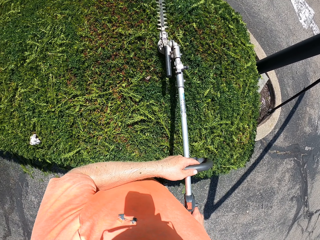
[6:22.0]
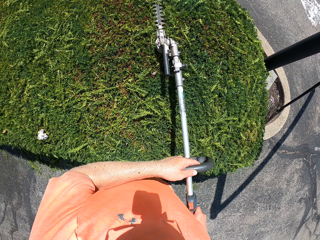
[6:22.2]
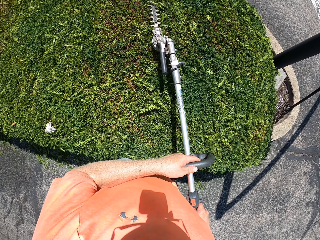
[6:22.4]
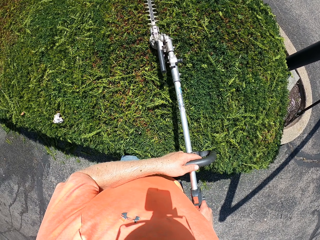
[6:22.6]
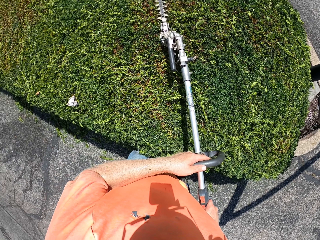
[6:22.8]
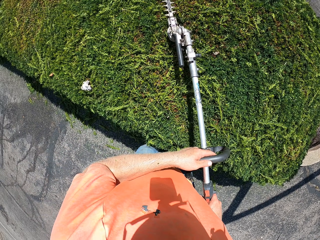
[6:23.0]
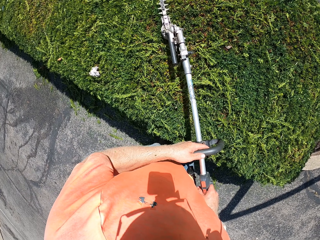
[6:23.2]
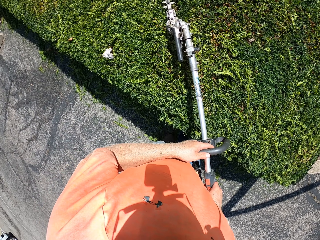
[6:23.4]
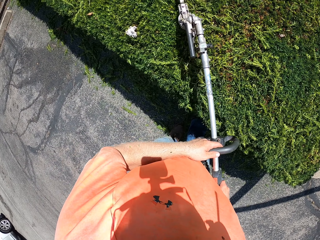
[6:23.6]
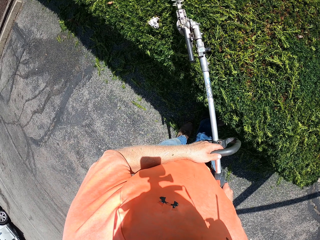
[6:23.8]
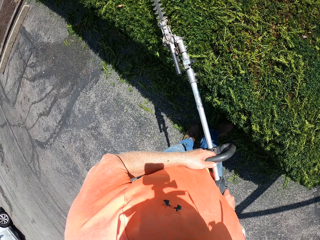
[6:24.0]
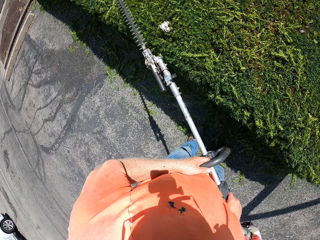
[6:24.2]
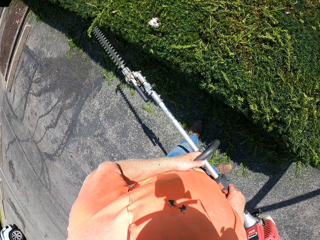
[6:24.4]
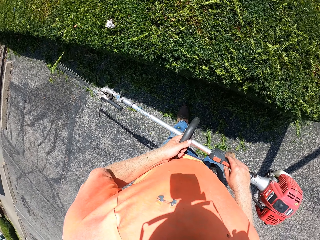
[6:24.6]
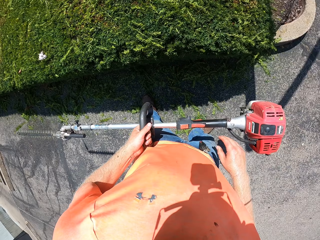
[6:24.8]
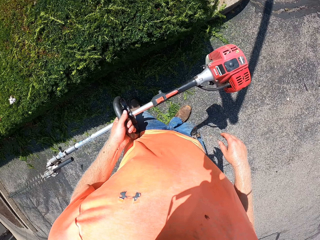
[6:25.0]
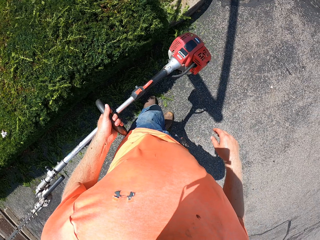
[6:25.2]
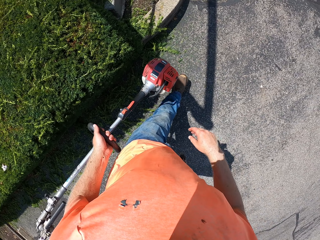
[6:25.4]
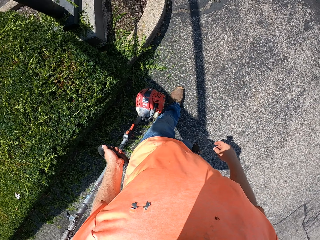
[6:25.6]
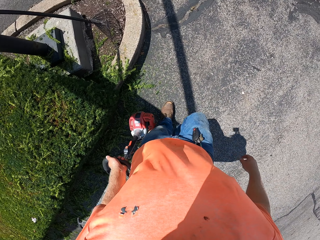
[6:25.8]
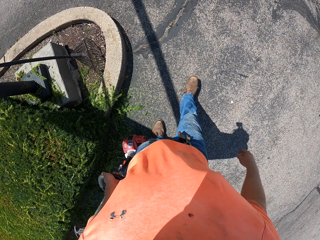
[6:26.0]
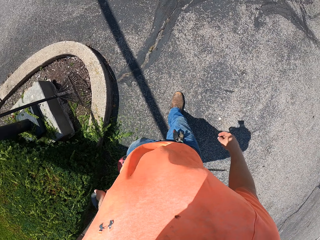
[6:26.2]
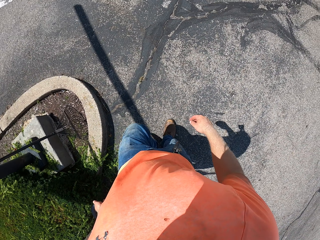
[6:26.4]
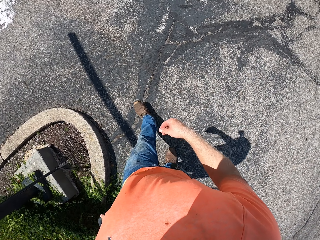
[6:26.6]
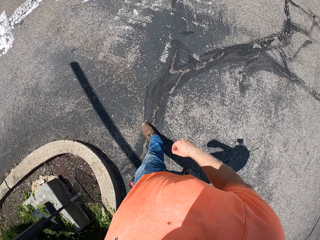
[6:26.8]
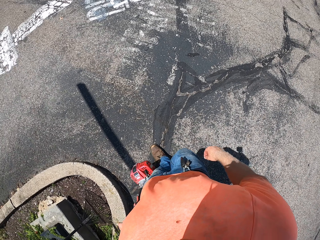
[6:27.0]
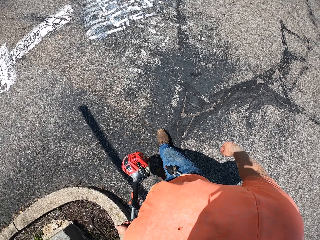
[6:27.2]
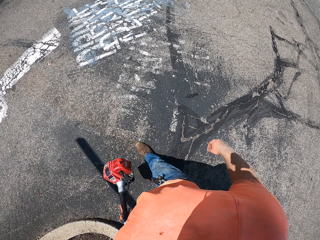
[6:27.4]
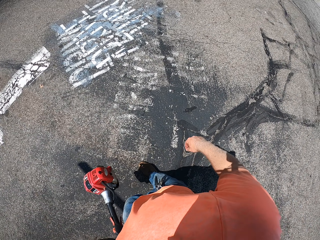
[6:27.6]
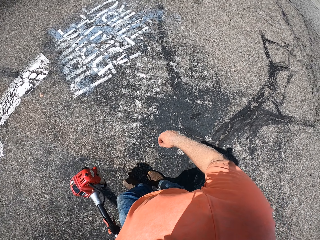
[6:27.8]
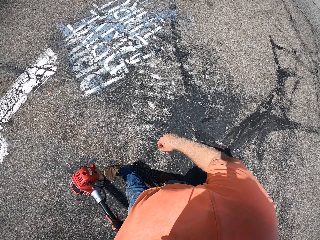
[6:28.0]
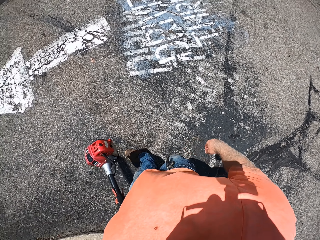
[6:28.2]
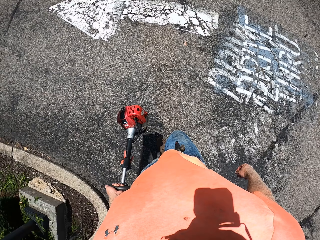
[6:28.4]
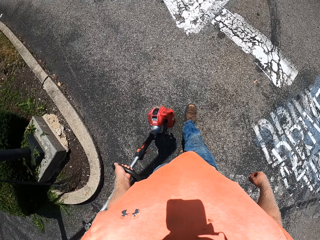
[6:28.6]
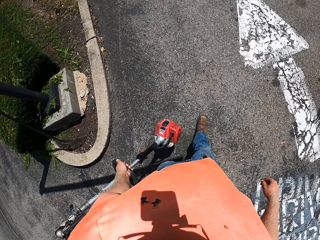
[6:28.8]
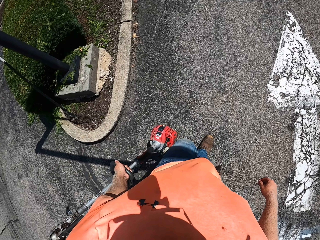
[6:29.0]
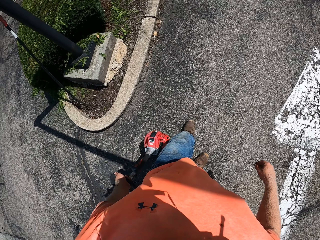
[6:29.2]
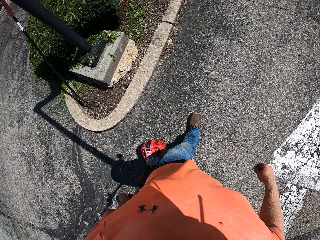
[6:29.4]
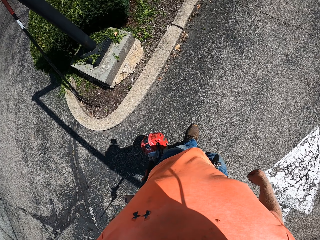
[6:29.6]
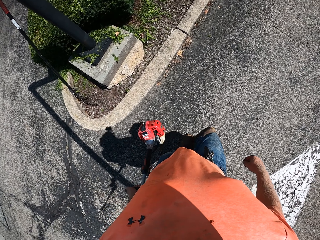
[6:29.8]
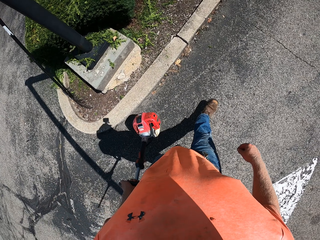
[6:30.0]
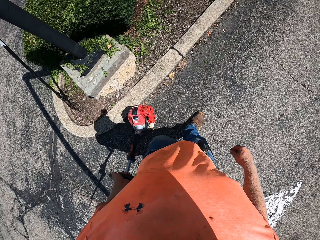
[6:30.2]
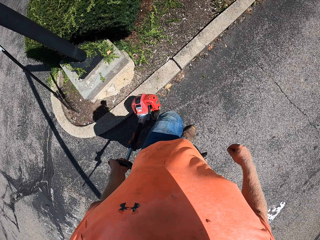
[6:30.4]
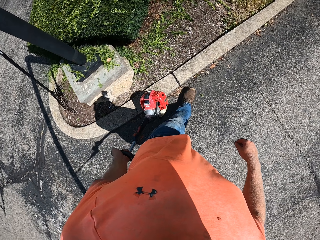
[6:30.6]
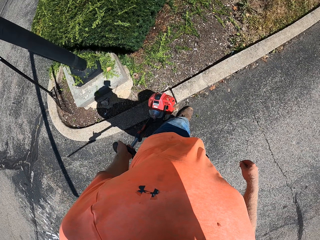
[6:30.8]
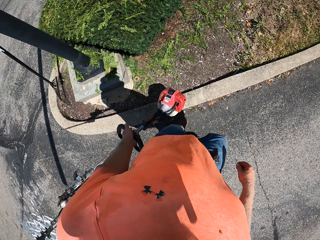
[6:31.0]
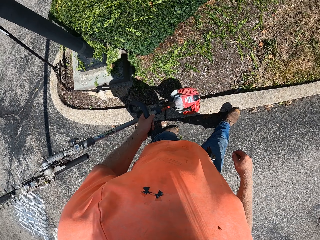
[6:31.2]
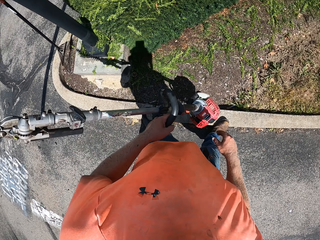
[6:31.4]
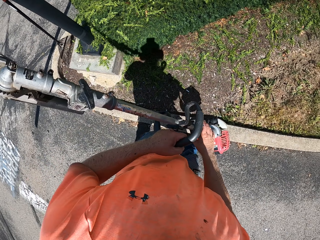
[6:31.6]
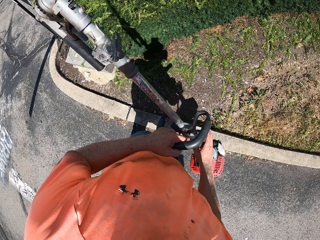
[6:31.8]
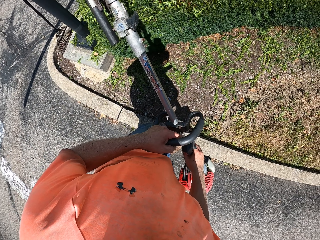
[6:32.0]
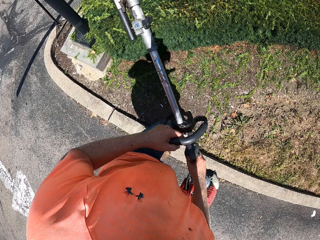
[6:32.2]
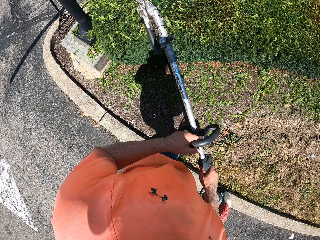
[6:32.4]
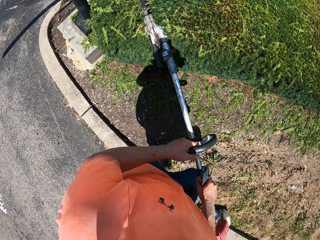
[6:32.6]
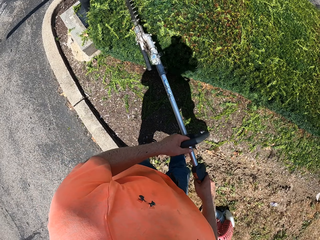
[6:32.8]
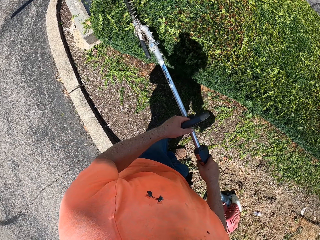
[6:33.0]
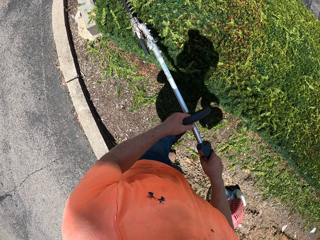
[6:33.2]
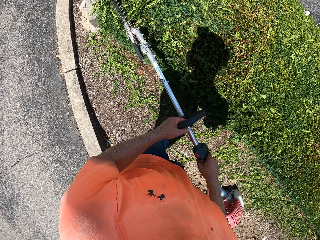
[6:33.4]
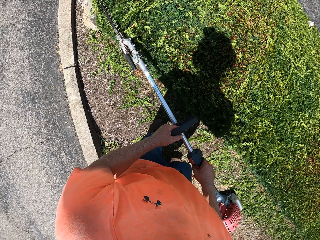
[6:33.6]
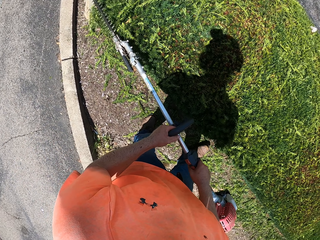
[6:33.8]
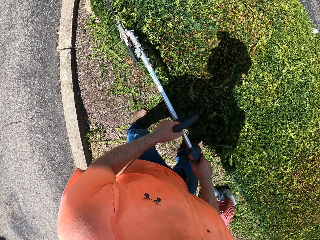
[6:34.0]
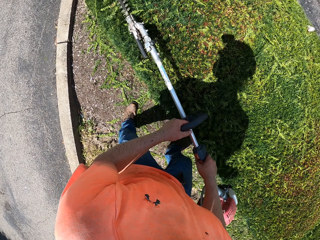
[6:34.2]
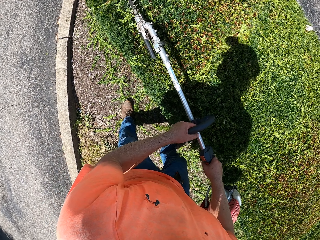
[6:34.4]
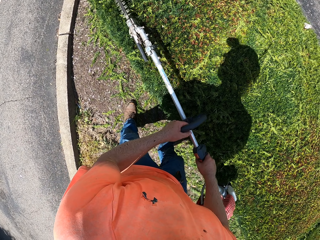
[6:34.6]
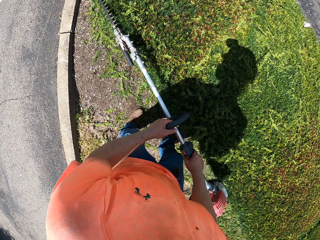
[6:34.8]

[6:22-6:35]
The camera wearer stops trimming. They walk around. They trim the hedge.

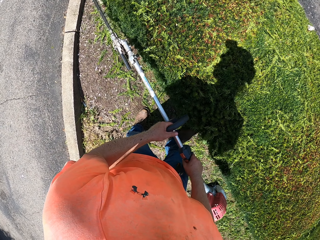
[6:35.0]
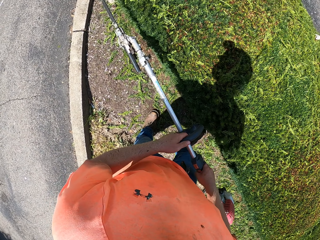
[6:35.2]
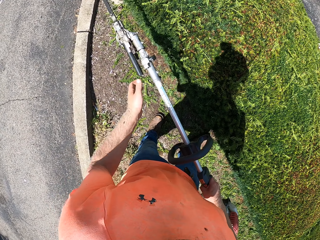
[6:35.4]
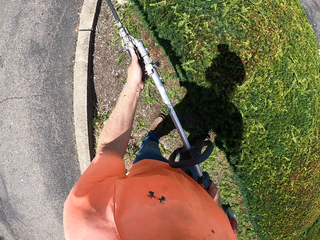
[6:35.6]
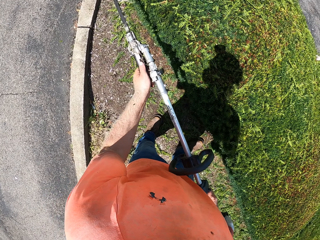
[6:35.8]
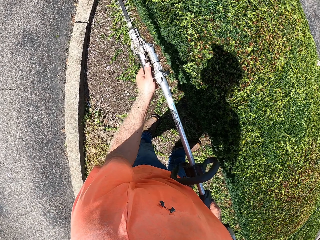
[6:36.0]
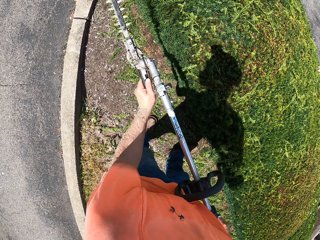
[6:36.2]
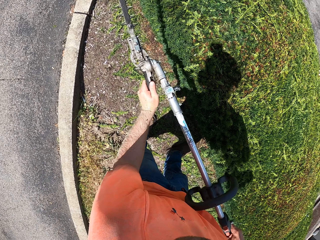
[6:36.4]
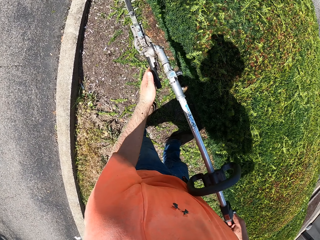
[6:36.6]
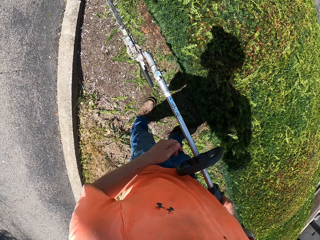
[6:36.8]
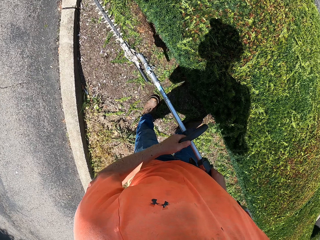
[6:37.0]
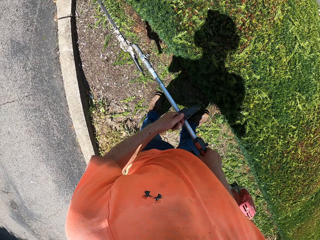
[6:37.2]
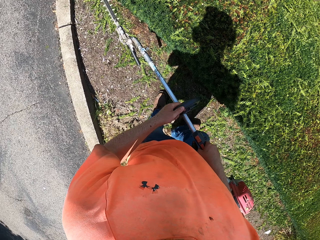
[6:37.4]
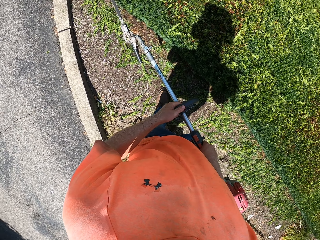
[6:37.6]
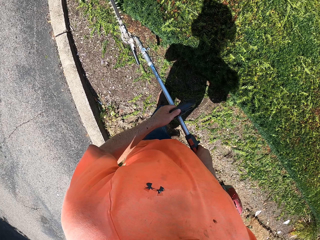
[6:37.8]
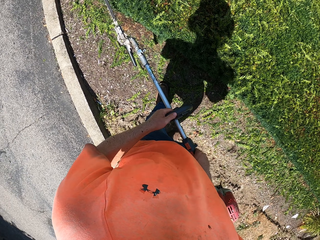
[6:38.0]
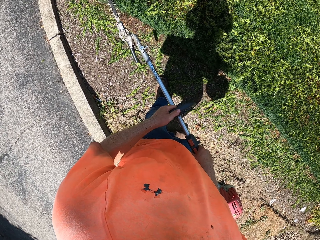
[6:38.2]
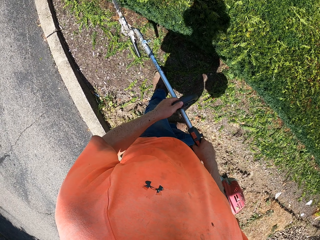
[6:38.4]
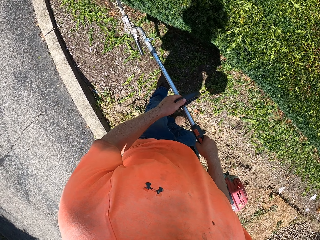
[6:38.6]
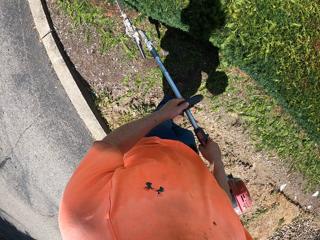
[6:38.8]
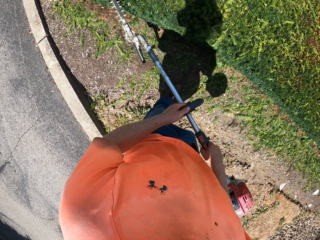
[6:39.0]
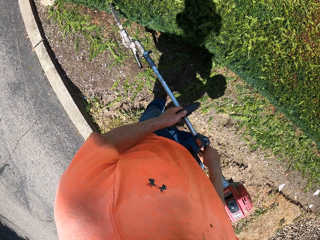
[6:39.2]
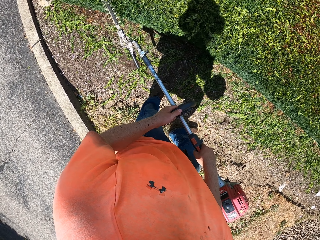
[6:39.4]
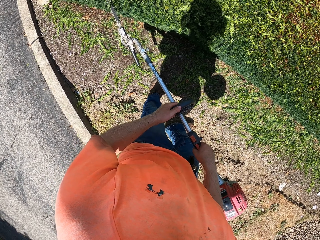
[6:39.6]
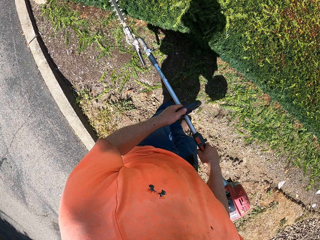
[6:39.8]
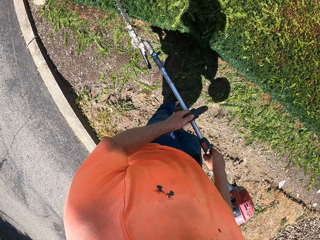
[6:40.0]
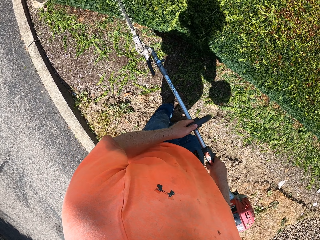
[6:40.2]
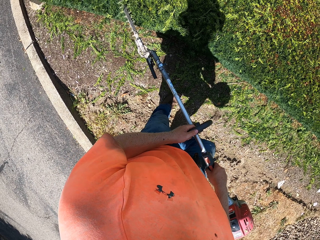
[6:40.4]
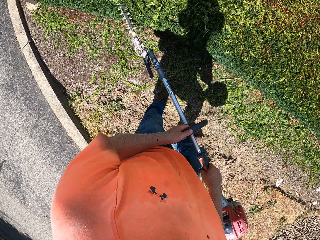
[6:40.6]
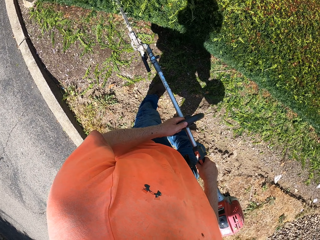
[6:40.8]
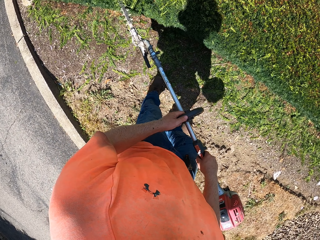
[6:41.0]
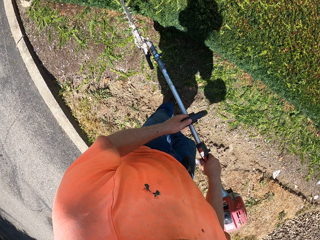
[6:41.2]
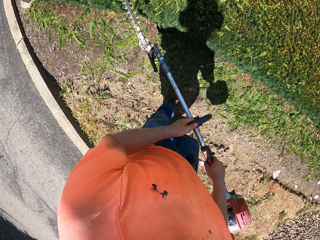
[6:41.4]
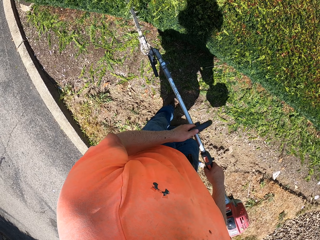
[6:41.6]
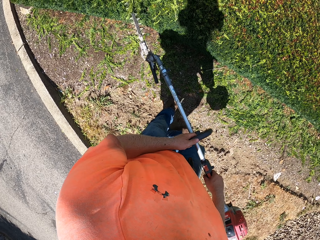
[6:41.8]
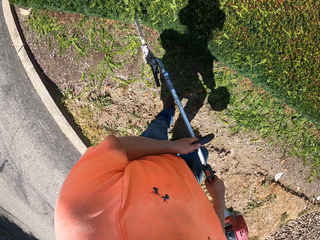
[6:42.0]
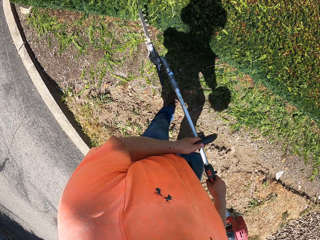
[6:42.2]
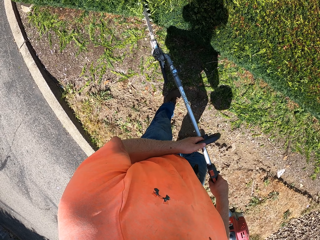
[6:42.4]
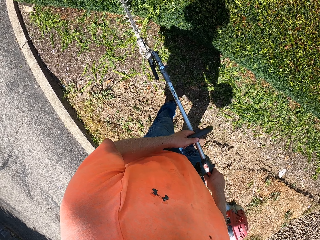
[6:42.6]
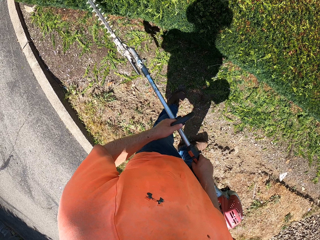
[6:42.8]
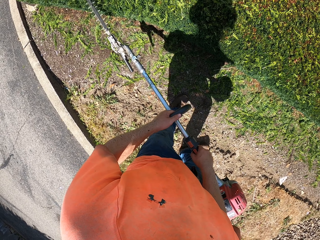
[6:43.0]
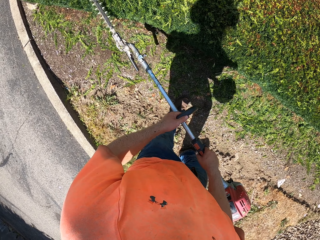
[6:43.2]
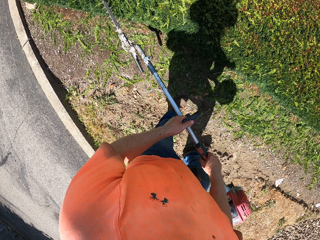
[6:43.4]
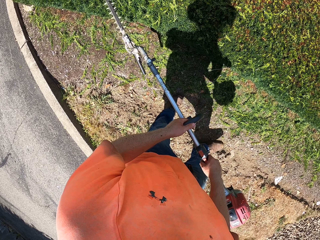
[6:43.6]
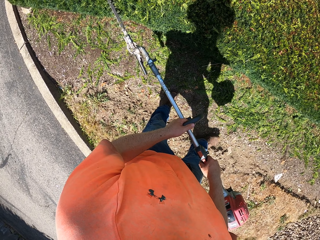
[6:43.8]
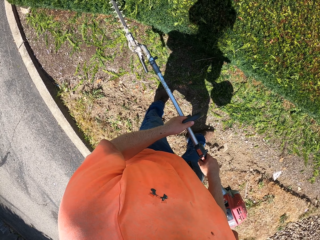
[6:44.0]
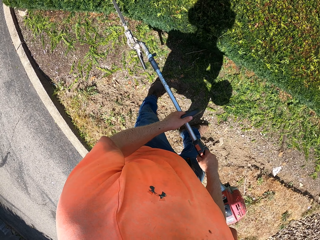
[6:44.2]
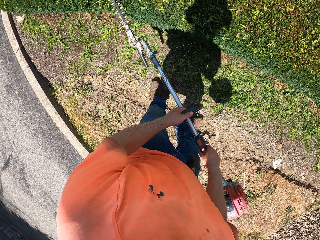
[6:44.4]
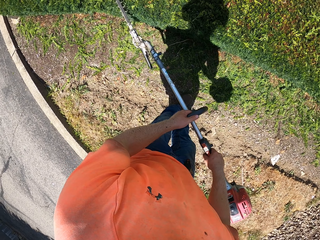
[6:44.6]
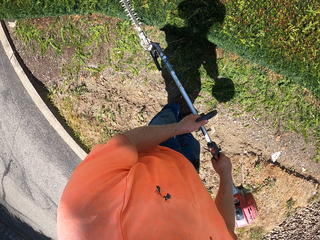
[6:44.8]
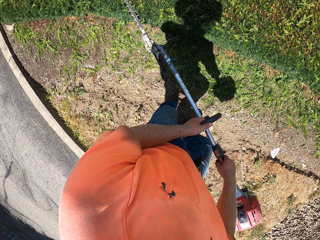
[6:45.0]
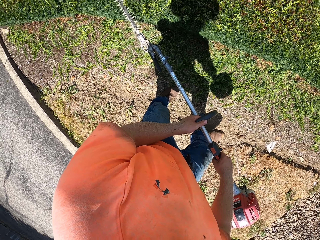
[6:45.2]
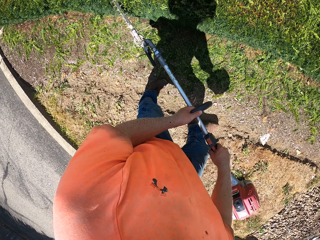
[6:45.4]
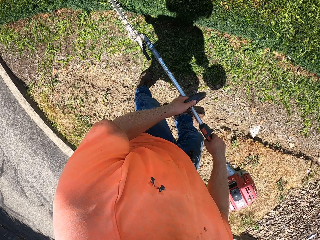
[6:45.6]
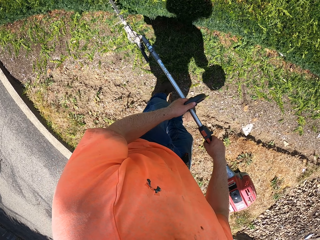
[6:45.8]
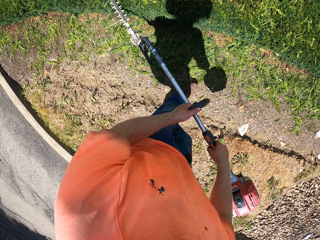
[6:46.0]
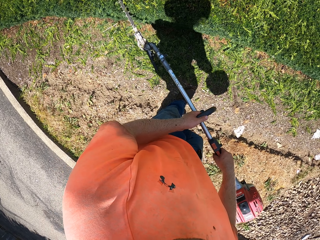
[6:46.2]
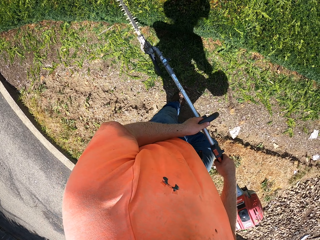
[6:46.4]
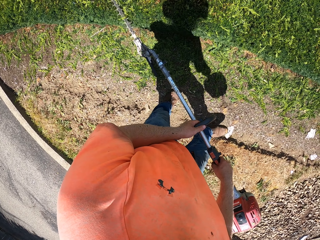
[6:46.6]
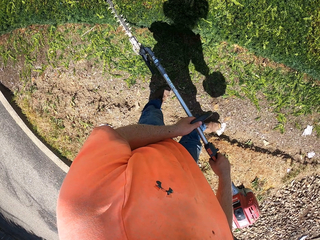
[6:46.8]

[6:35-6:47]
The camera wearer adjusts the trimmer. They trim the edge.
